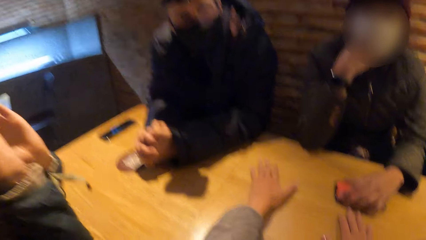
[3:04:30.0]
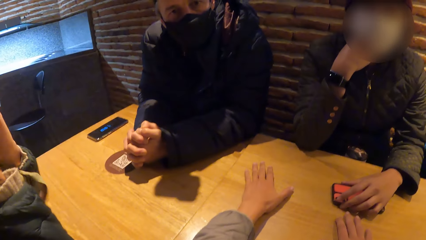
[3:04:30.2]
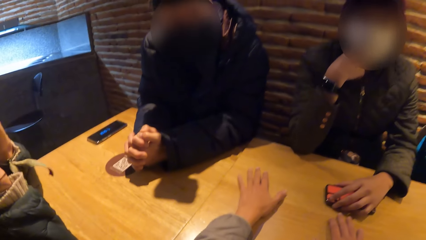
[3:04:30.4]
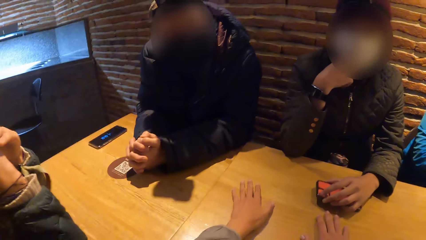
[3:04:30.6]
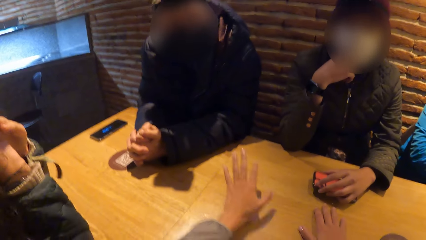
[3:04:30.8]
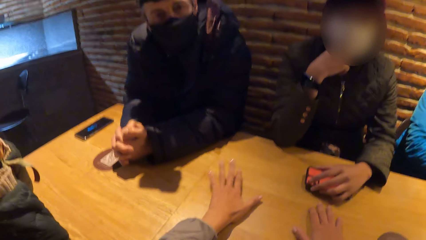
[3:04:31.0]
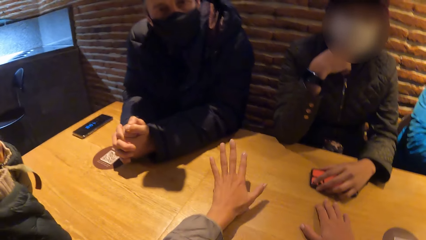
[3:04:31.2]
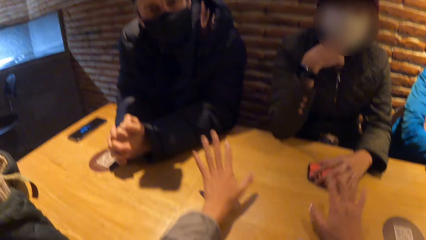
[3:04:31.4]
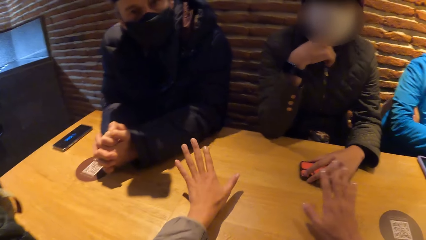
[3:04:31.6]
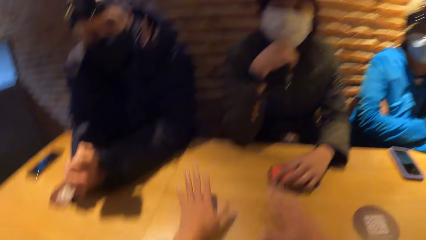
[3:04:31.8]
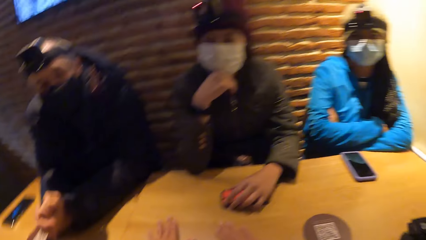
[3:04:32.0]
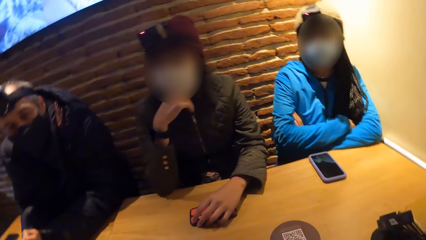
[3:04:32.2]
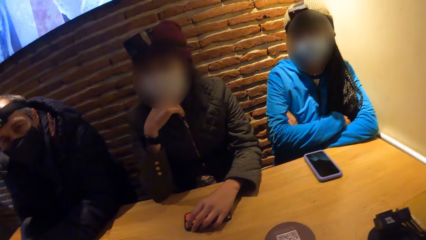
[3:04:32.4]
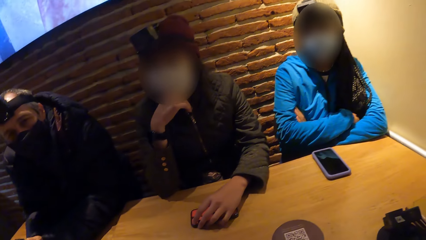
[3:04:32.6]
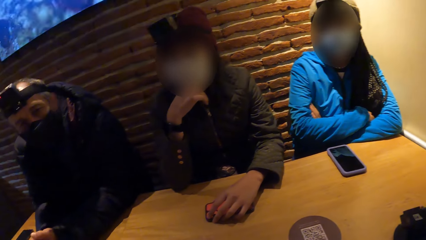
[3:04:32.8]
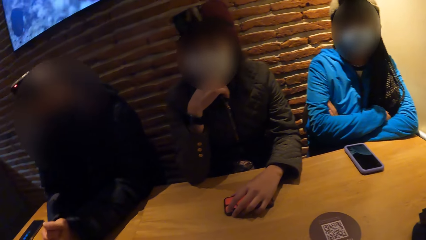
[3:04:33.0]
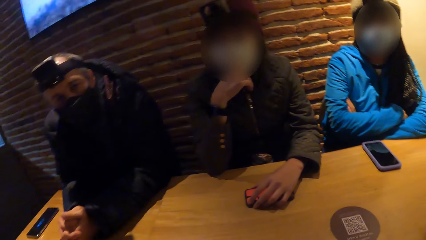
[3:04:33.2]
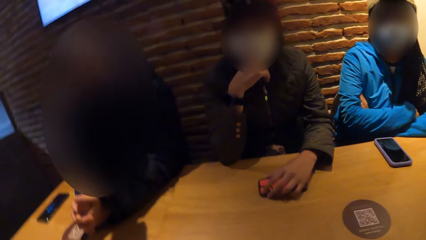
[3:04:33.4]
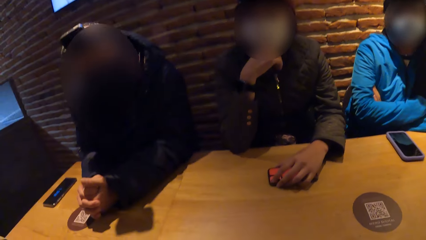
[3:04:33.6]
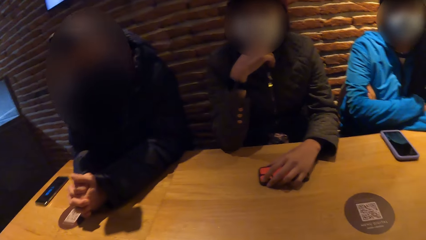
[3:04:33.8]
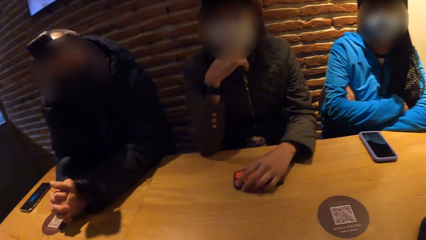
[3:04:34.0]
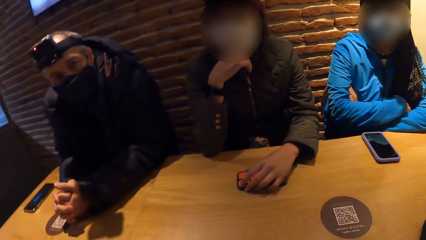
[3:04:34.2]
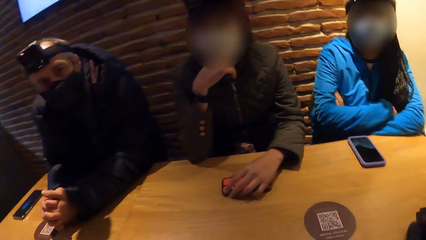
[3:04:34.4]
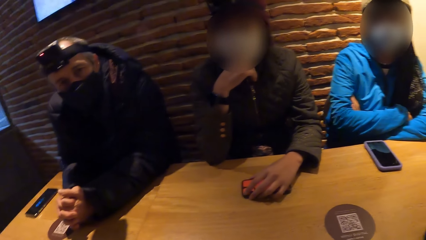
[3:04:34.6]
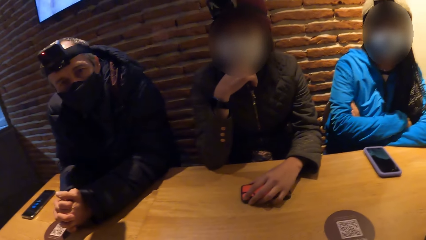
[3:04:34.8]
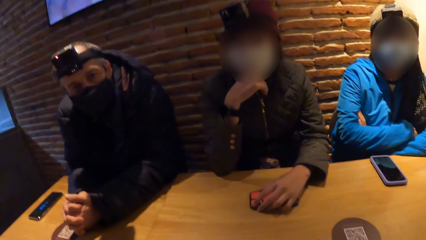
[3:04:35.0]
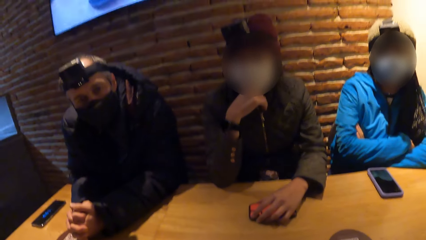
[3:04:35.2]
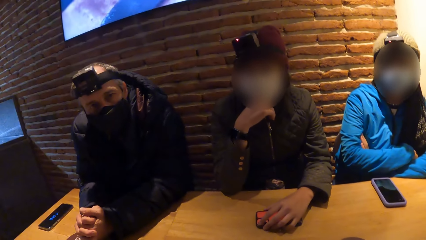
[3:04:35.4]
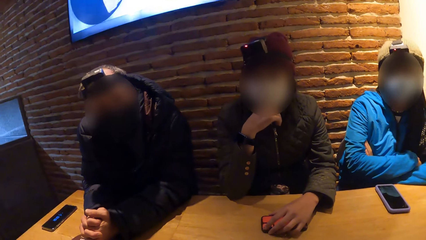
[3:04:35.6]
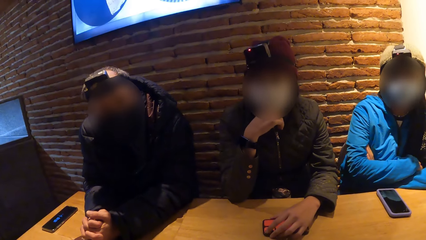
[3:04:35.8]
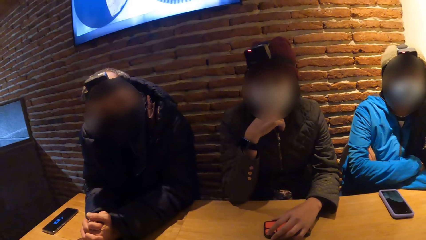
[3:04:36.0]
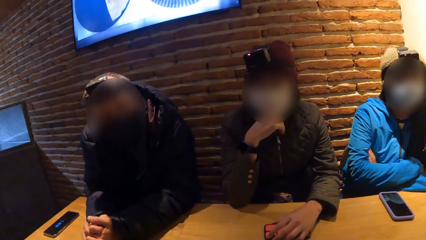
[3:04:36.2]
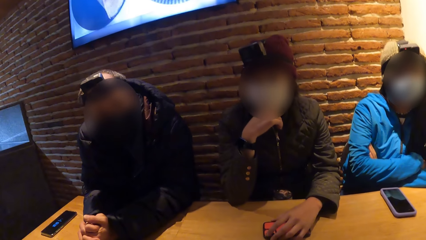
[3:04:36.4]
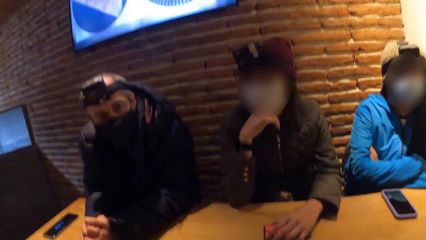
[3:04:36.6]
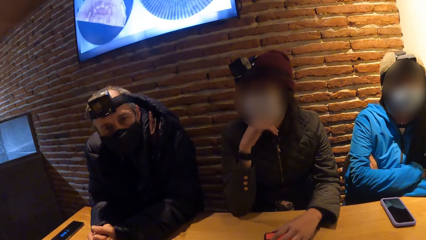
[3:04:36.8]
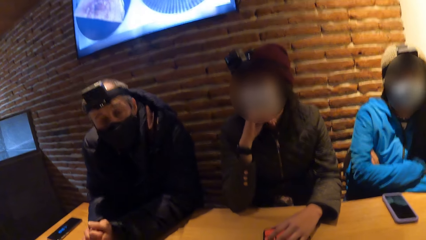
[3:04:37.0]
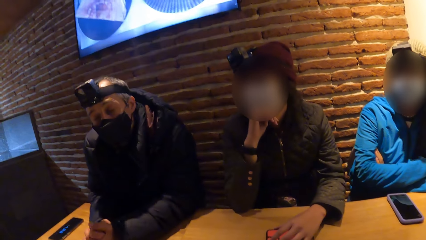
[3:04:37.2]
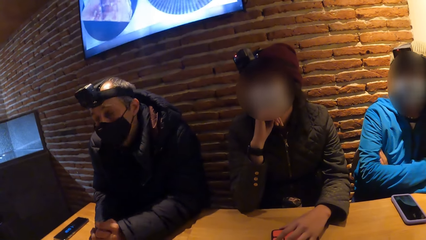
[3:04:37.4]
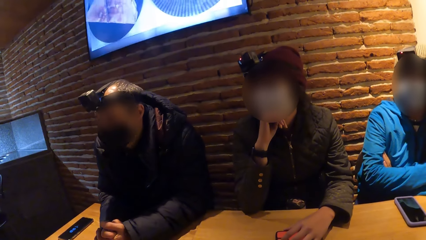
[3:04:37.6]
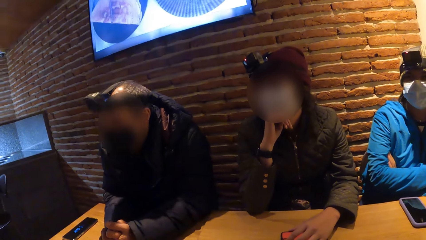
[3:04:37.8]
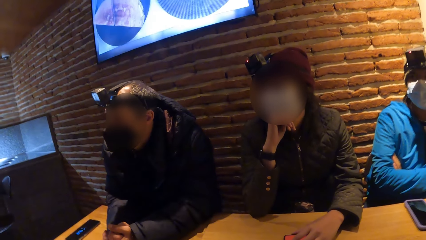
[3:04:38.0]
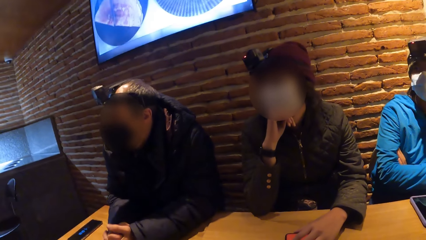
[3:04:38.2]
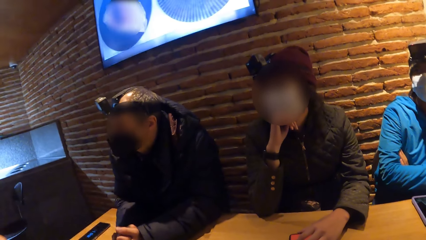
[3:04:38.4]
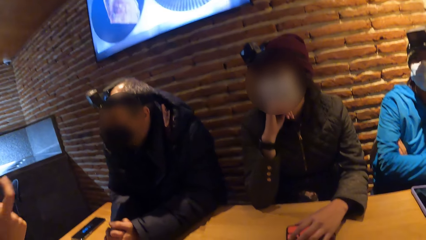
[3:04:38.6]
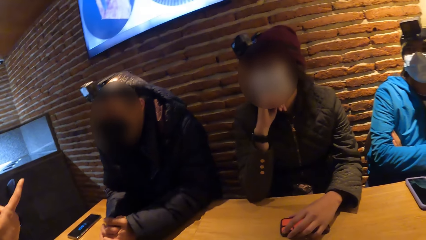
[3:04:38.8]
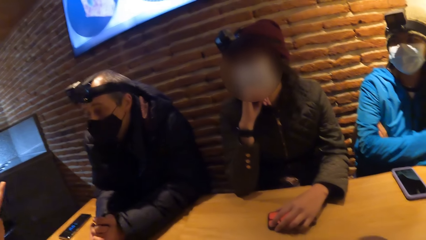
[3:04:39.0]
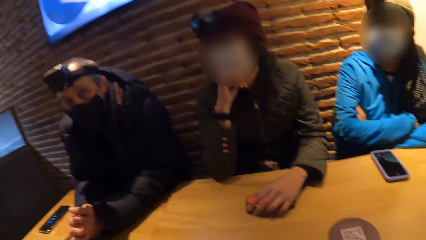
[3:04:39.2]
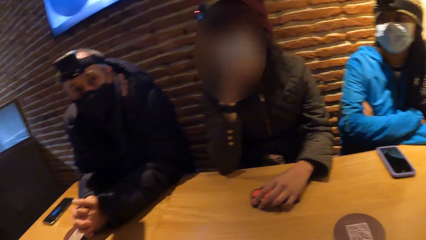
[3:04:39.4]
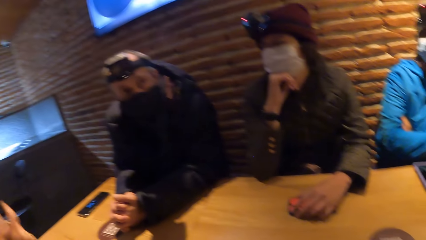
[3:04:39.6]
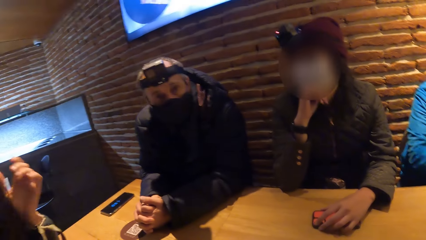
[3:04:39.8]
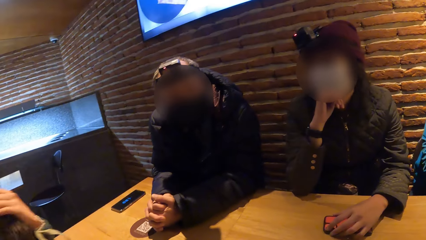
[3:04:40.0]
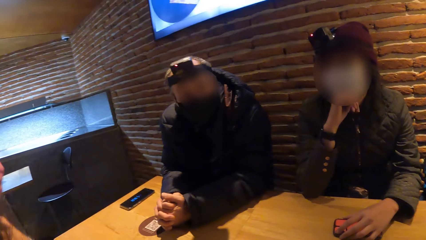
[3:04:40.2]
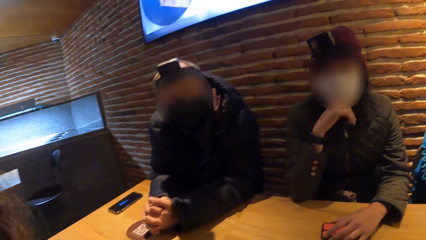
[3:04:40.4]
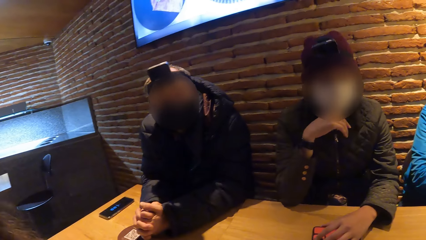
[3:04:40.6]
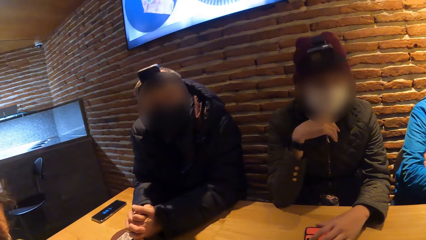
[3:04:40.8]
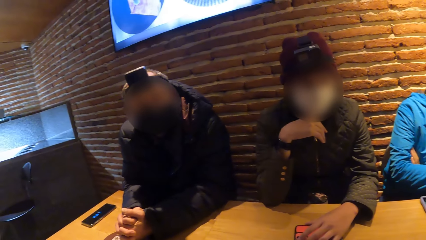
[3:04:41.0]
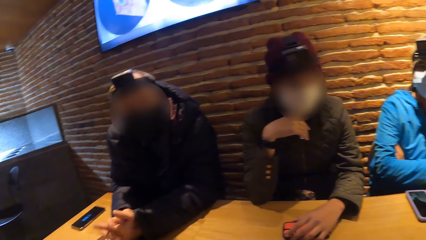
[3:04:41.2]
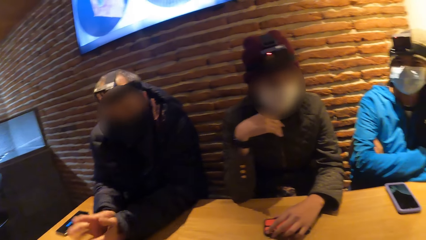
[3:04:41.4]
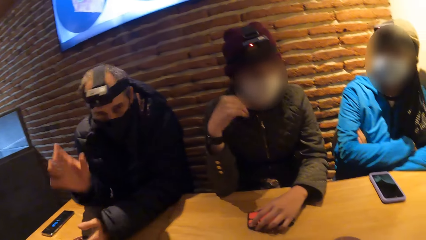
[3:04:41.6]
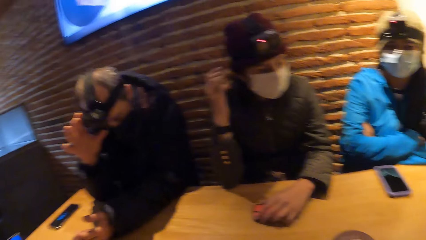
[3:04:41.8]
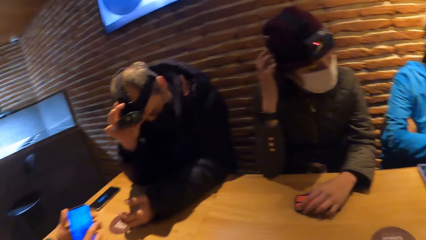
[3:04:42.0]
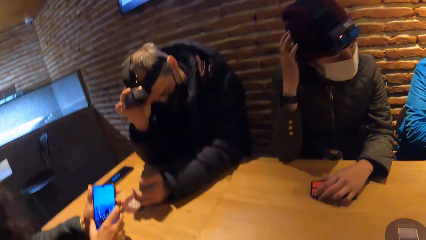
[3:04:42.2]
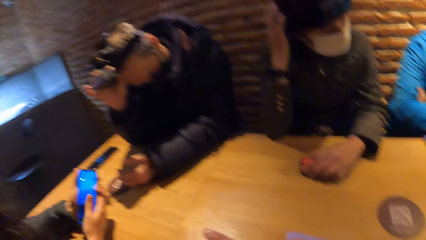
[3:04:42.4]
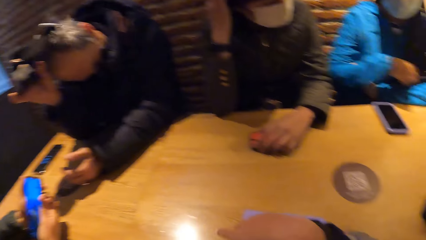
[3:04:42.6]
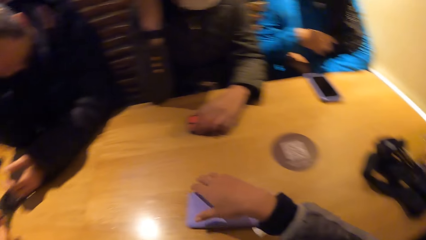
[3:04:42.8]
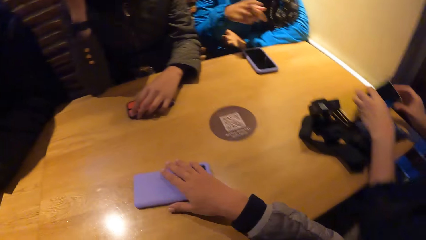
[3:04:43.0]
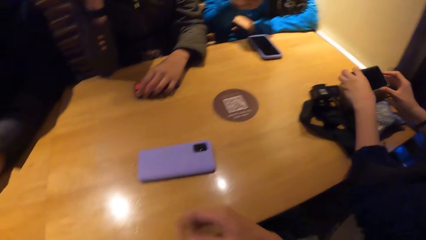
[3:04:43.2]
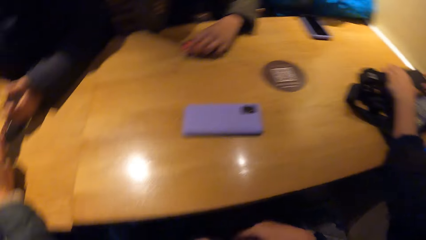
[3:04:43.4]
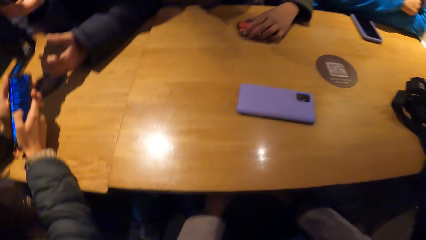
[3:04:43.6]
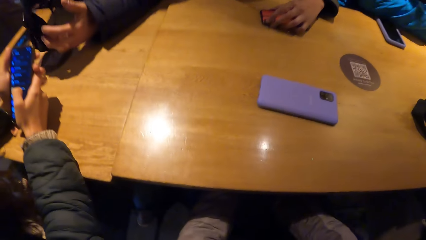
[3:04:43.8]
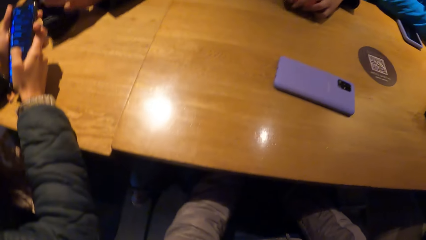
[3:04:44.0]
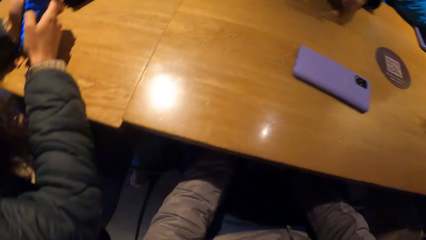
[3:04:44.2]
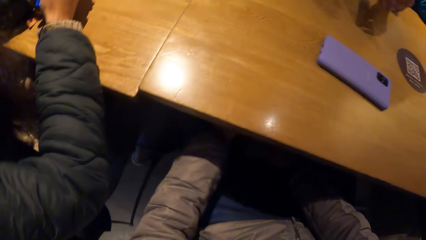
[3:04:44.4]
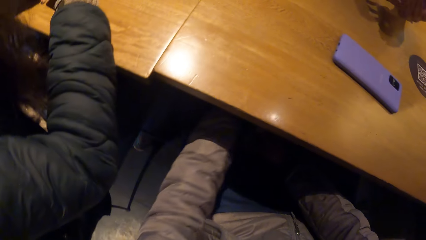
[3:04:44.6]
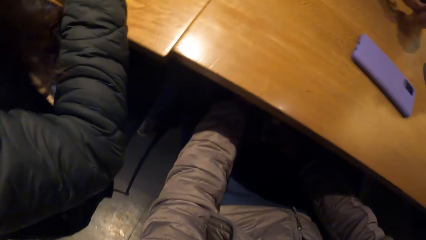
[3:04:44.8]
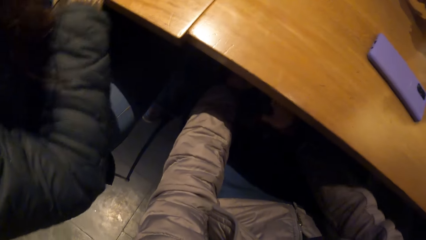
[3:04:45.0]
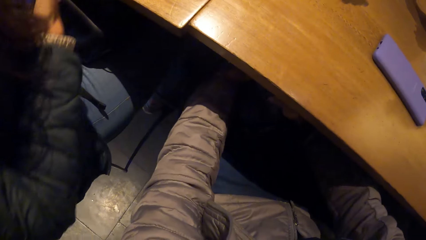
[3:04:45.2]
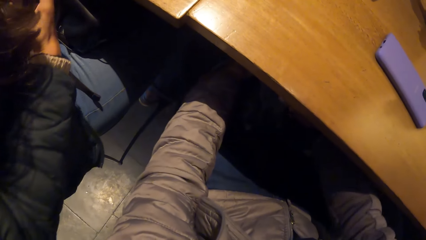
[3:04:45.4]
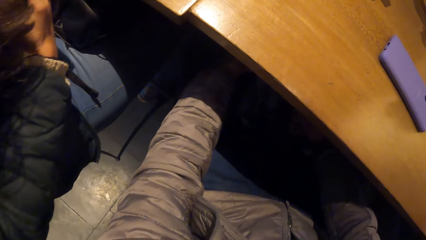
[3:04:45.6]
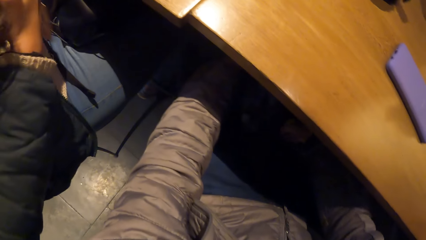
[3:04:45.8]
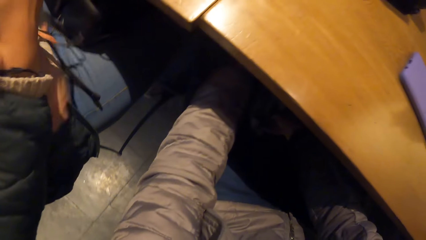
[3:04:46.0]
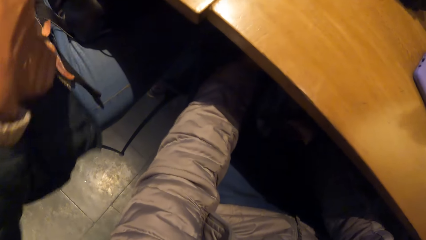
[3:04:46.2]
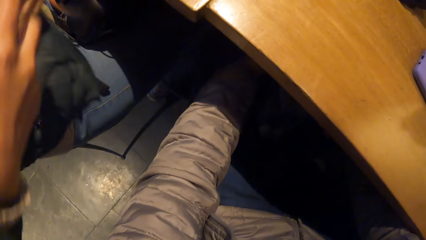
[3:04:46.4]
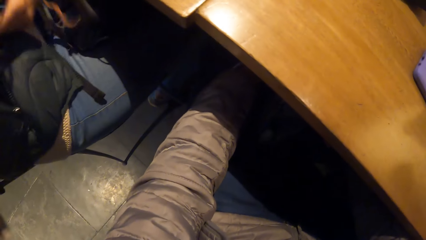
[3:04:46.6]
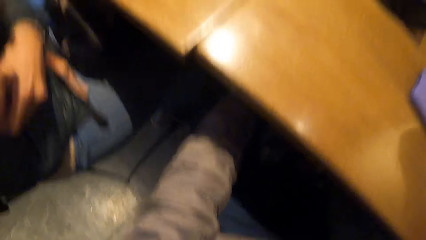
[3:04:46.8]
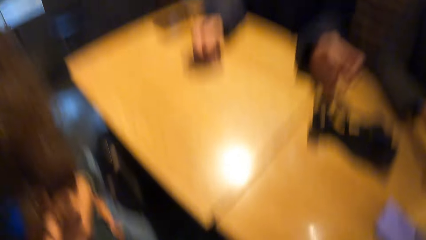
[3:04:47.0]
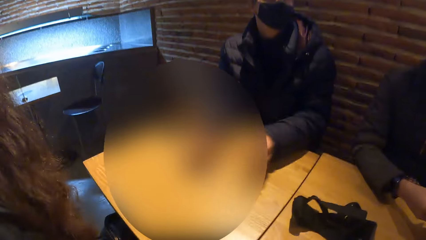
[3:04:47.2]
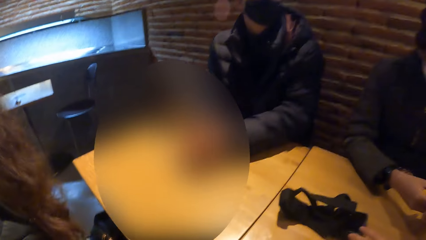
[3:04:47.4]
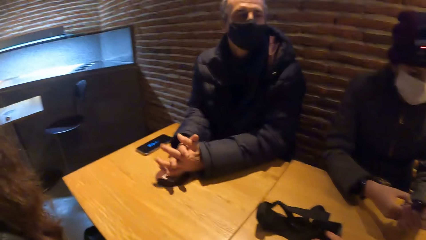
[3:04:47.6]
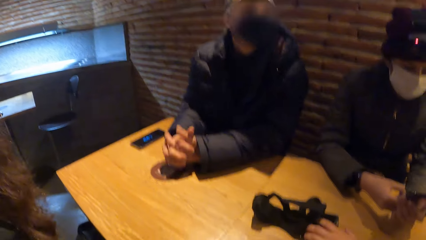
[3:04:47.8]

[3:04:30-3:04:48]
The woman moves the phone on the table with her left hand. The man removes the camera on his head with his right hand. The camera wearer puts a phone on the table and looks around. The woman picks up the phone from the table with her left hand. The man moves the camera on the table with his left hand.
